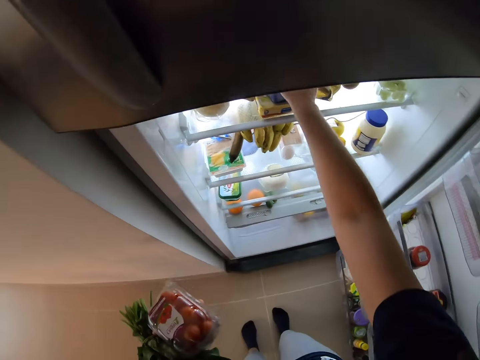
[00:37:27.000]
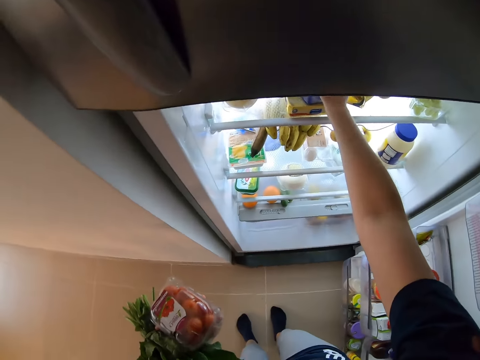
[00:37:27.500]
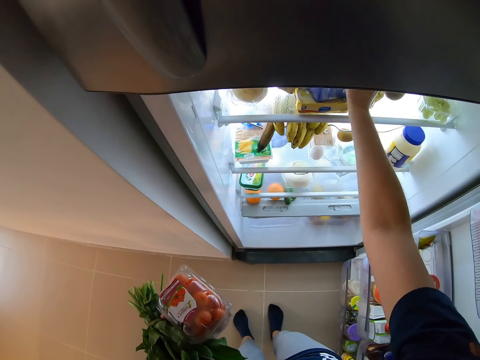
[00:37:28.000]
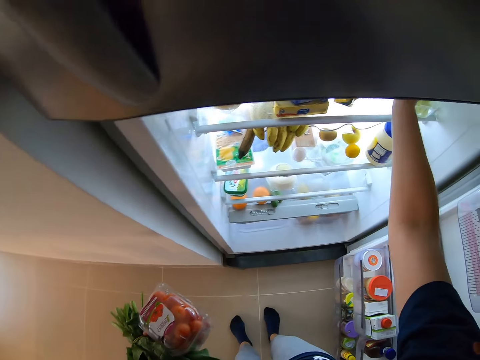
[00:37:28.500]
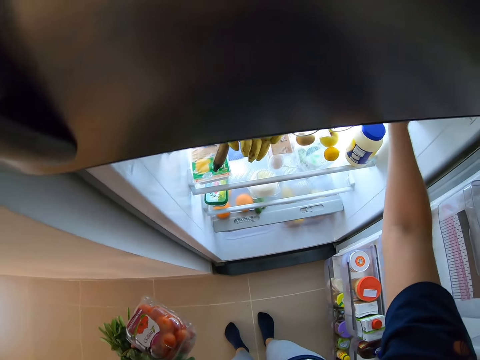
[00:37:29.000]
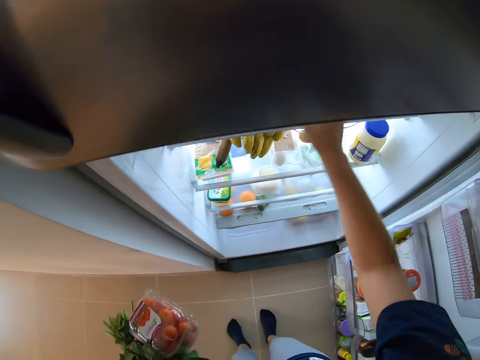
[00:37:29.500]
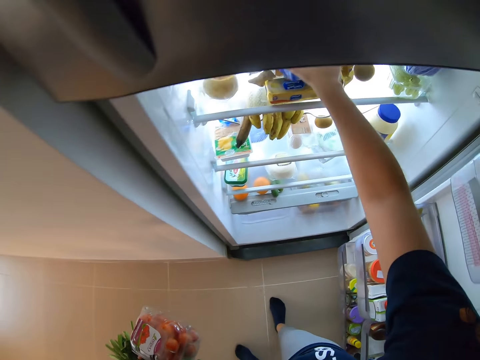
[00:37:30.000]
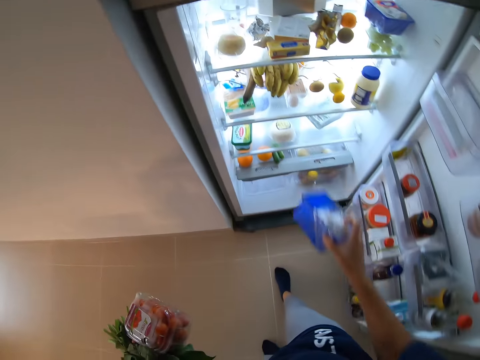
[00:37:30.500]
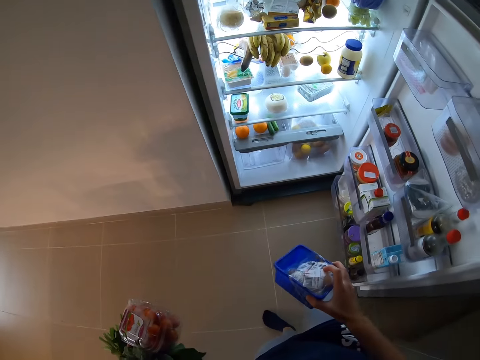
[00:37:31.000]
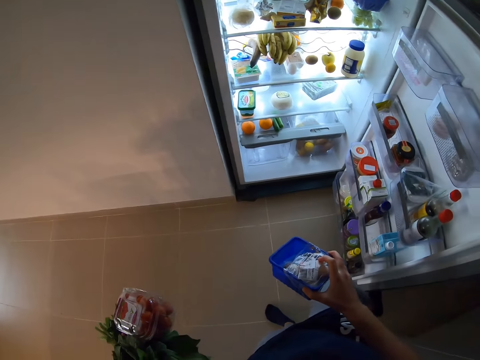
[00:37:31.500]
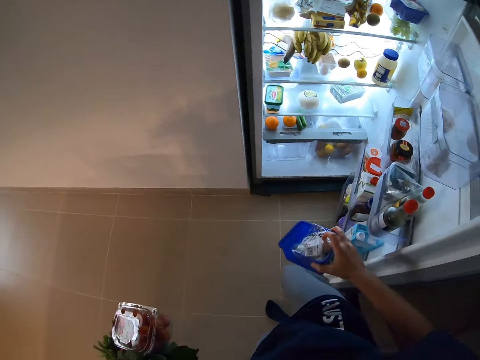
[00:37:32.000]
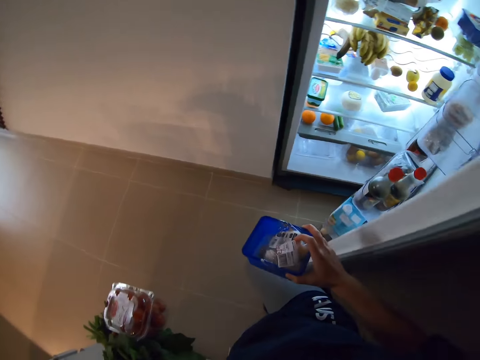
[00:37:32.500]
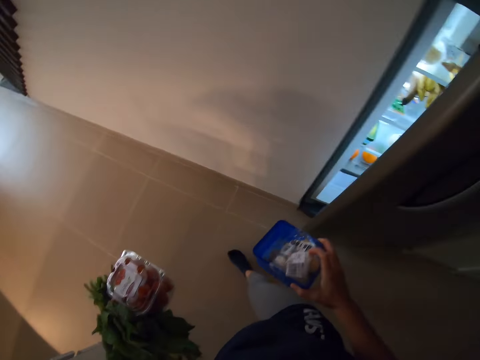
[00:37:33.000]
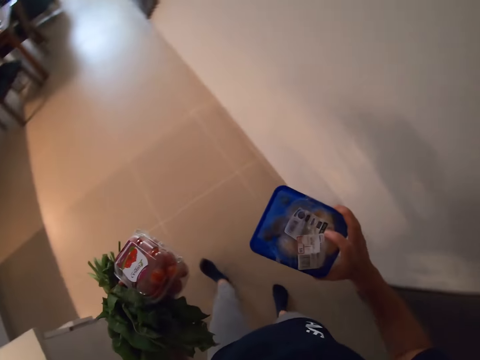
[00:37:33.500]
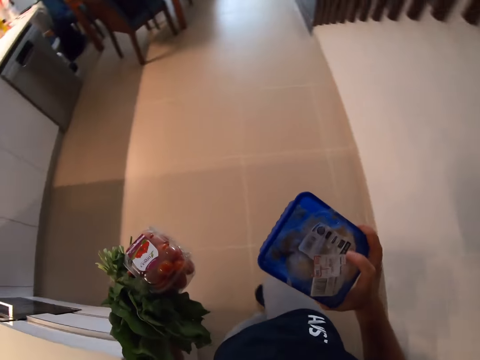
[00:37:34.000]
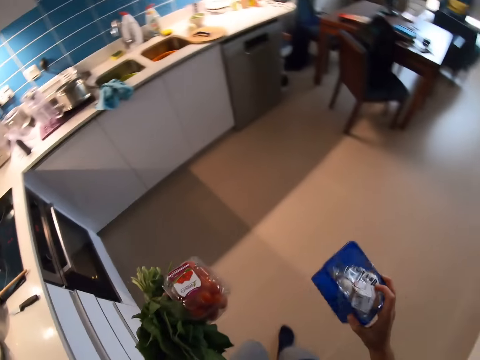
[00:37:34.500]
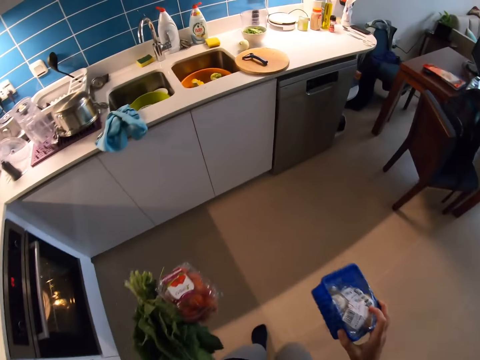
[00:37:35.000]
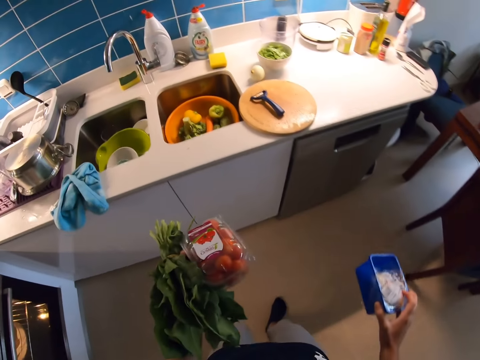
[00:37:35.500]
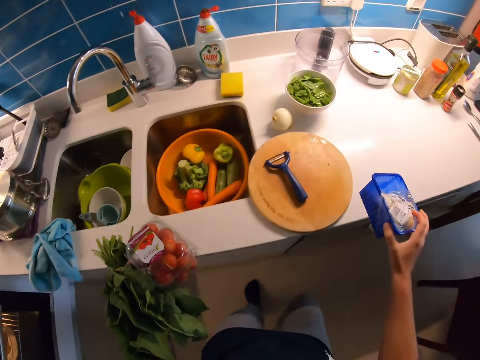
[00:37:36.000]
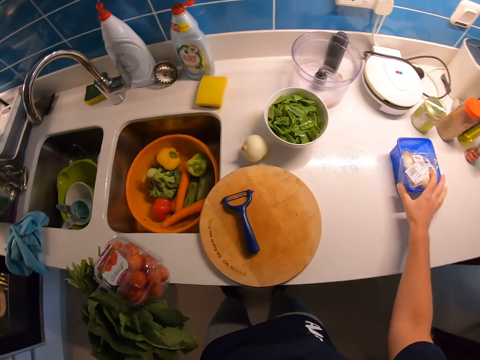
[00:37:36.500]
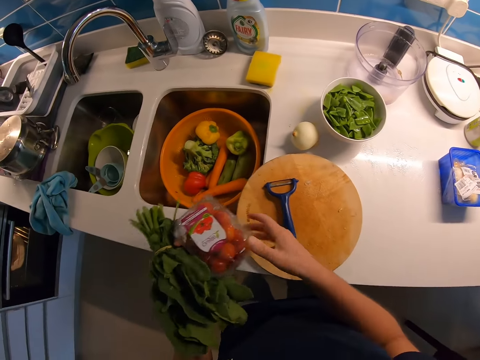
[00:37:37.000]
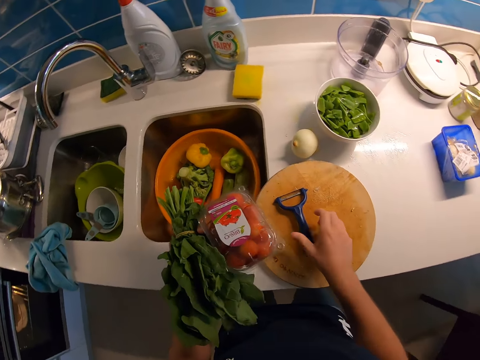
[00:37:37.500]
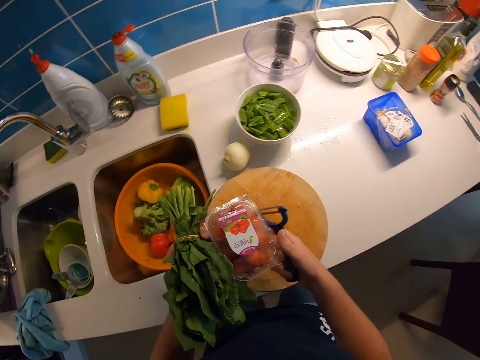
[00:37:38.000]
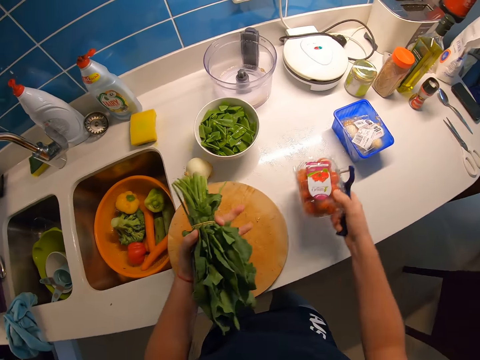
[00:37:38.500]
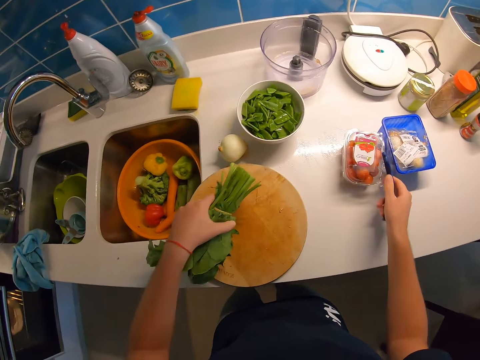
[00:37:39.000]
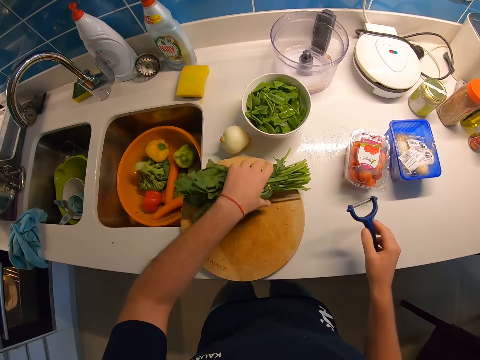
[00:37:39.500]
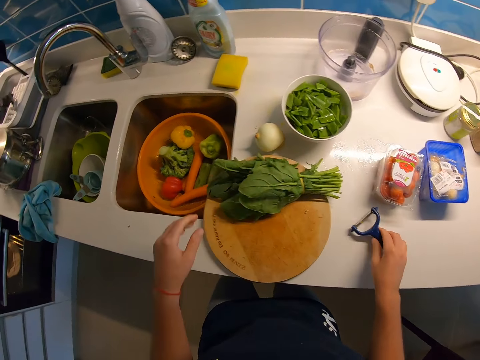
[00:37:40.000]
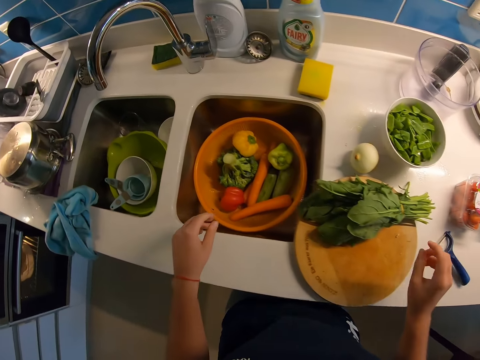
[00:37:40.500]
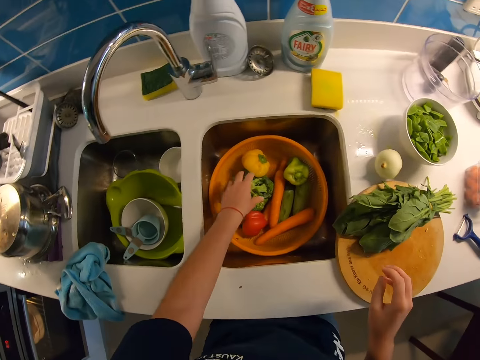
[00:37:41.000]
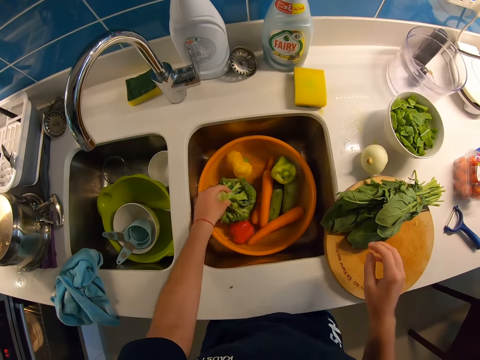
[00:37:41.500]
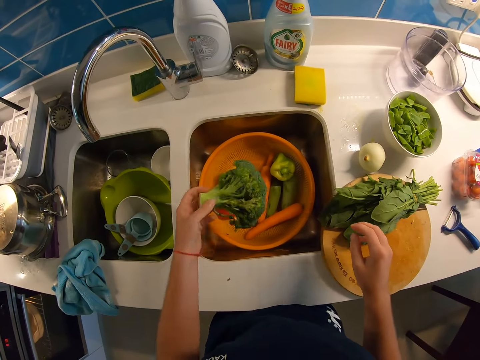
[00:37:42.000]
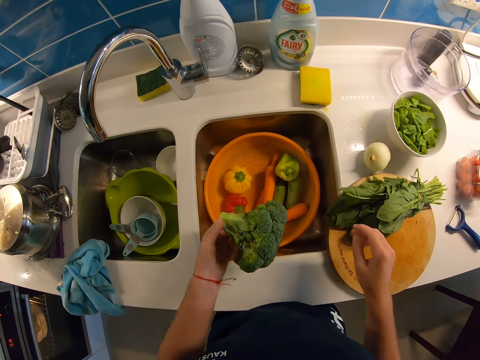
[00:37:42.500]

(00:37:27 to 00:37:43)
The camera wearer puts her right hand in the fridge. She picks up a basket from the fridge. She closes the fridge with her right leg. She uses her right hand to close the fridge. She walks around the kitchen. She drops the basket in her right hand on the sink. She touches the bowl of strawberry with her right hand. She picks up a kitchen scraper or peeler with her hand from a cutting board. She holds the peeler. She holds the box of strawberry with her right hand. She drops the box of strawberry on the sink. She drops the vegetable on the chopping board. She drops the kitchen scraper on the sink. She places her left hand into the bowl. She removes broccoli from the bowl with her left hand.

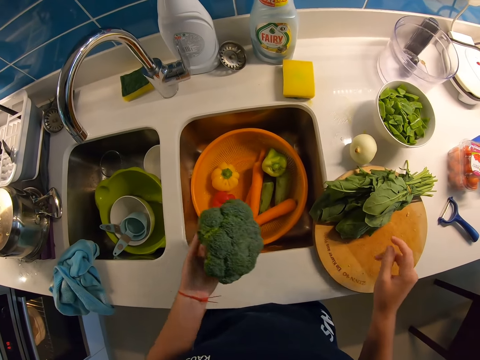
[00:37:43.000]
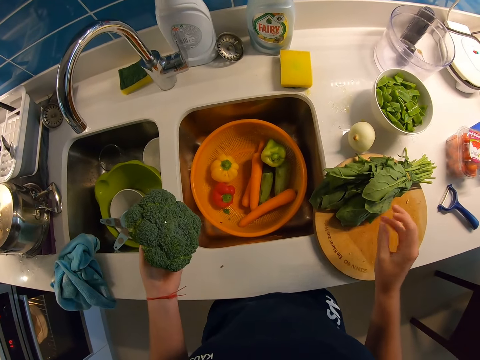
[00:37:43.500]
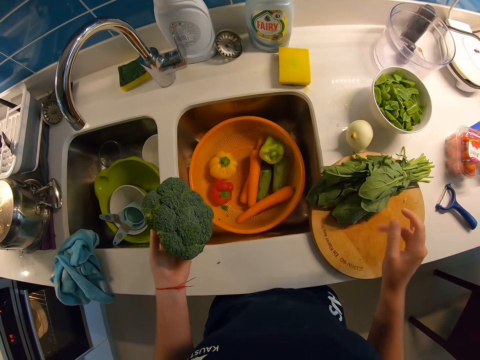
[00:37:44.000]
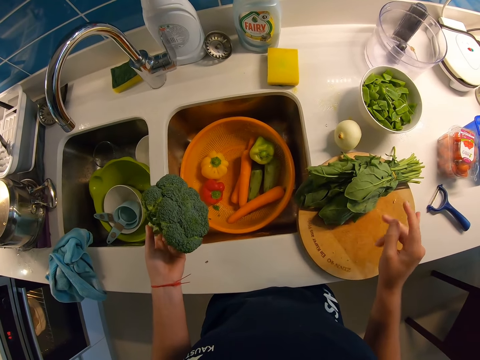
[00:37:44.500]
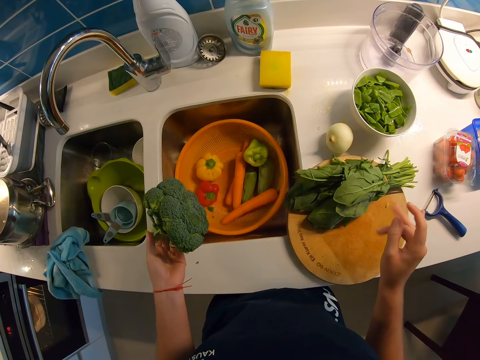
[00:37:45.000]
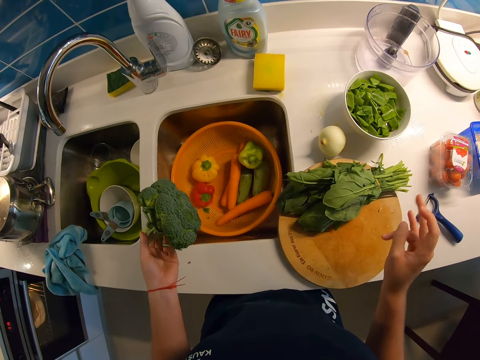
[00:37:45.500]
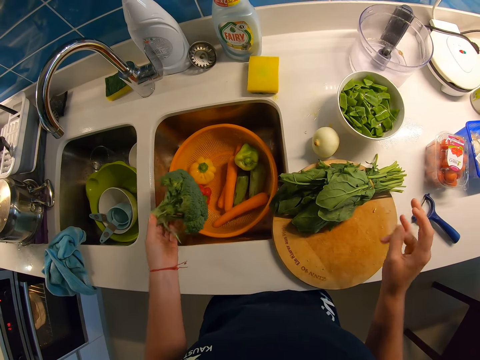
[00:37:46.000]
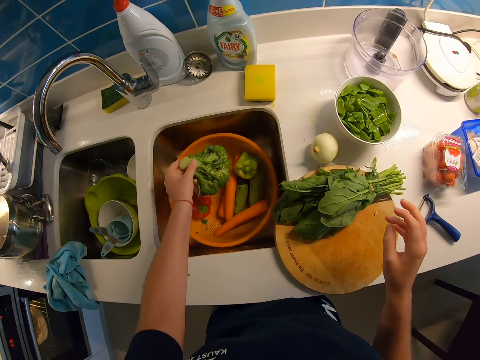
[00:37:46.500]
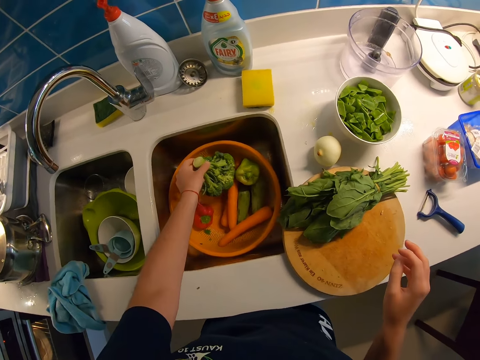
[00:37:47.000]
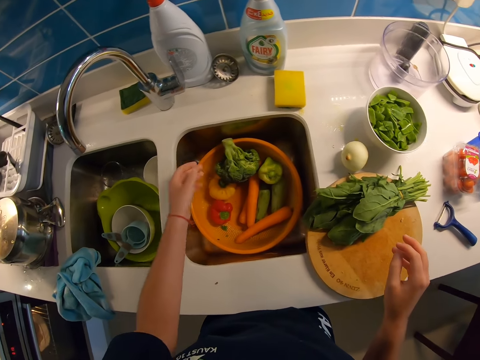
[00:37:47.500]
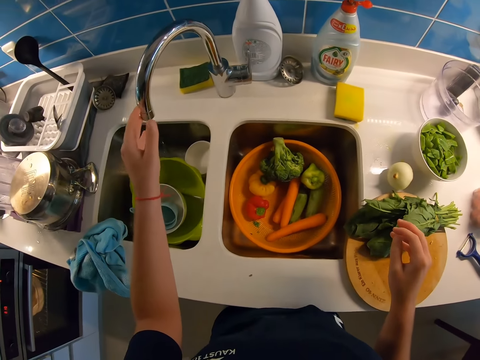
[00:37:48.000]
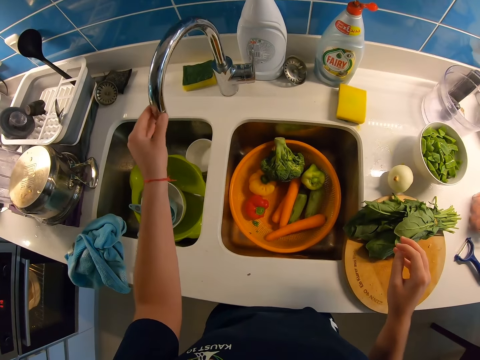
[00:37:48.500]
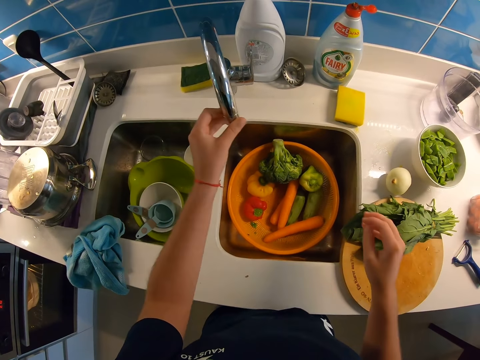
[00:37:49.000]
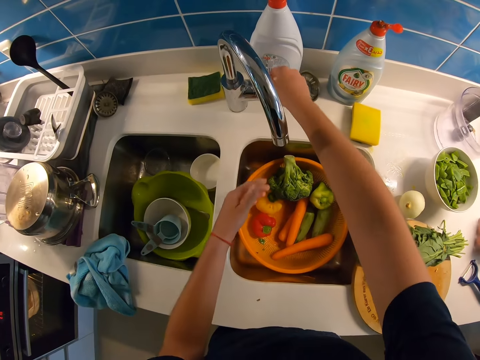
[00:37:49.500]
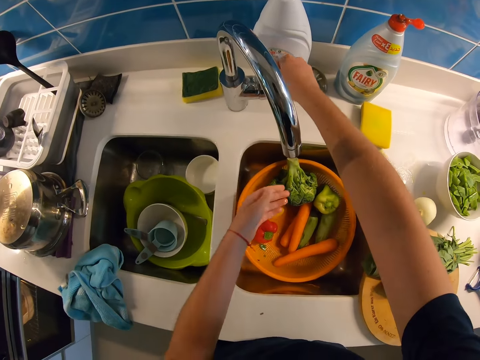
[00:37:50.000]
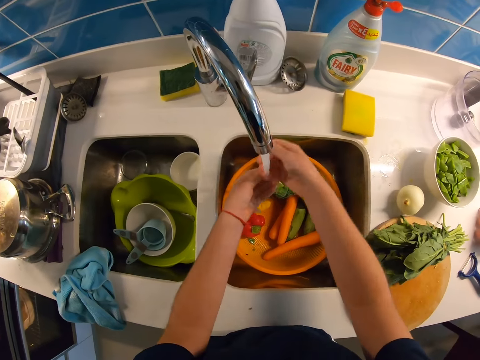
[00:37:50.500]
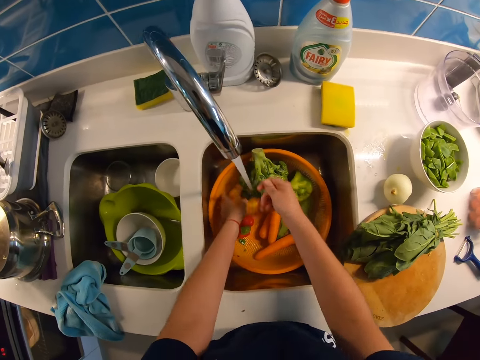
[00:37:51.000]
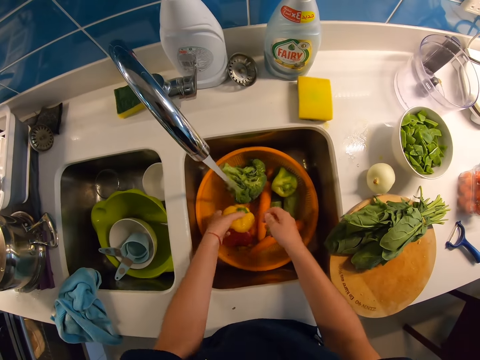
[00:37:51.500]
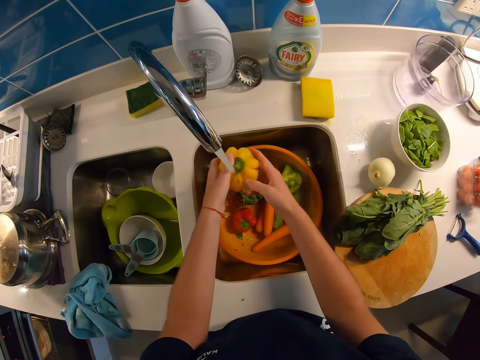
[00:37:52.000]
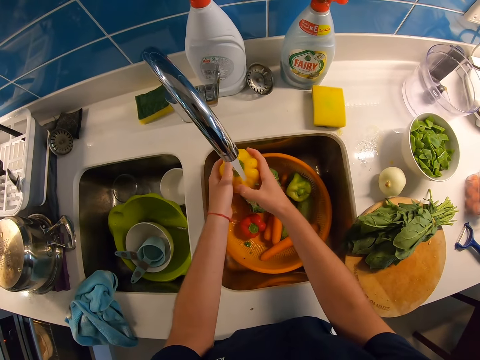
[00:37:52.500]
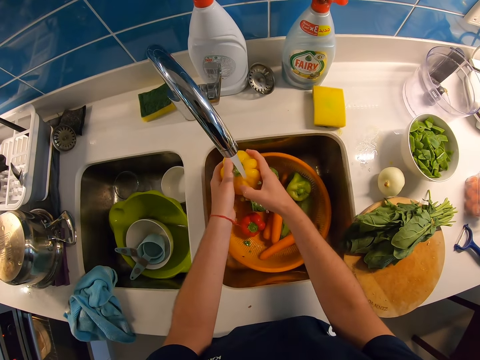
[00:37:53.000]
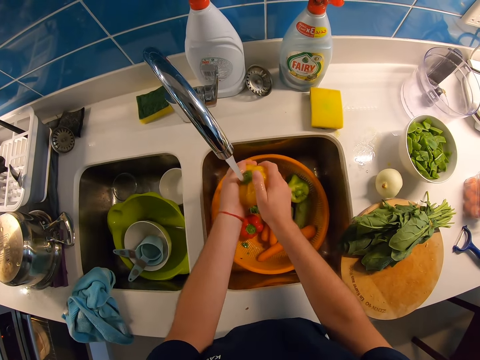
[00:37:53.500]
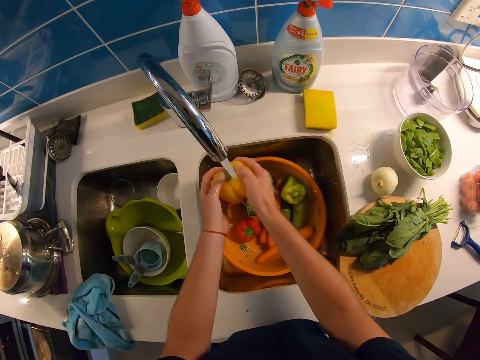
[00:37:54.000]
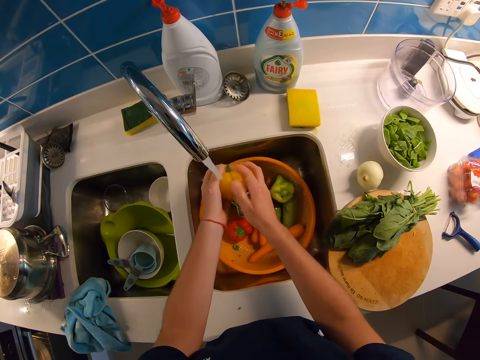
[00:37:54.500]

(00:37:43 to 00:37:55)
The camera wearer makes motions with her right fingers. She looks around the table. She stops motion with her right fingers. She places the broccoli into the bowl. She shifts a tap with her left hand. She opens the tap water. She turns the tap handle with her right hand. She washes her left hand with water from the tap. She picks up a pepper from the bowl. She washes the hot pepper with both her hands.
